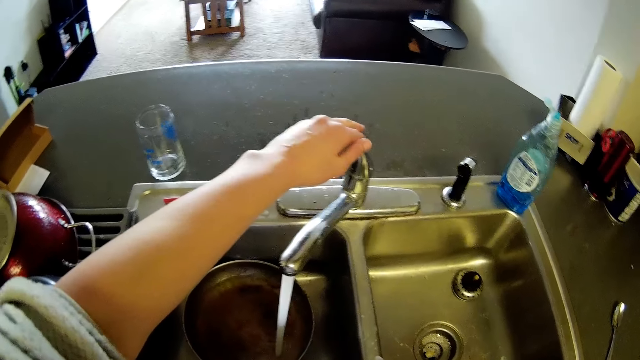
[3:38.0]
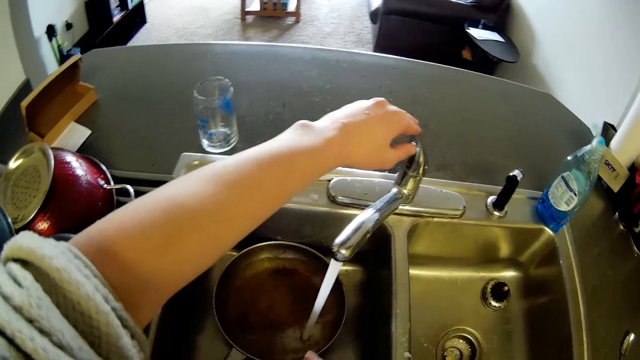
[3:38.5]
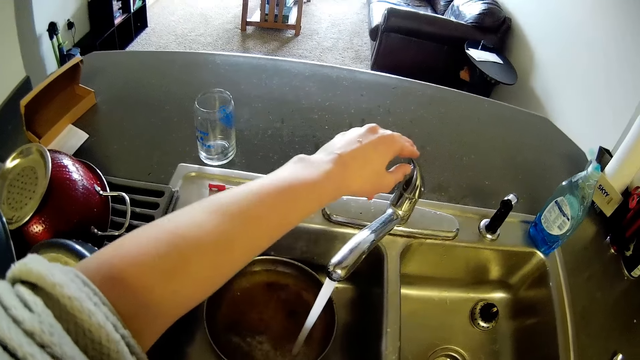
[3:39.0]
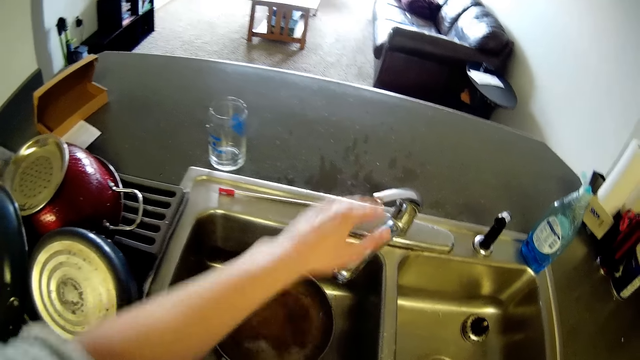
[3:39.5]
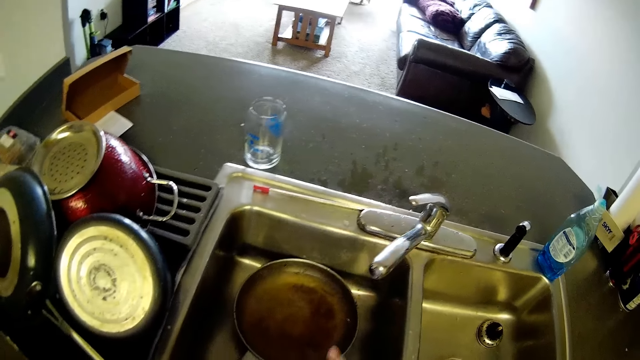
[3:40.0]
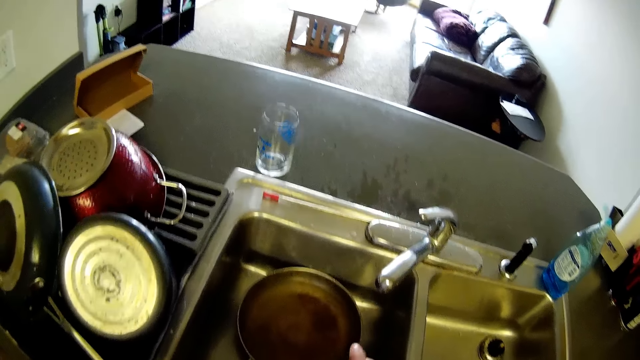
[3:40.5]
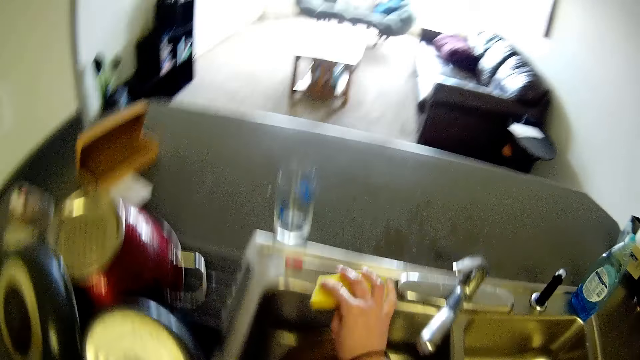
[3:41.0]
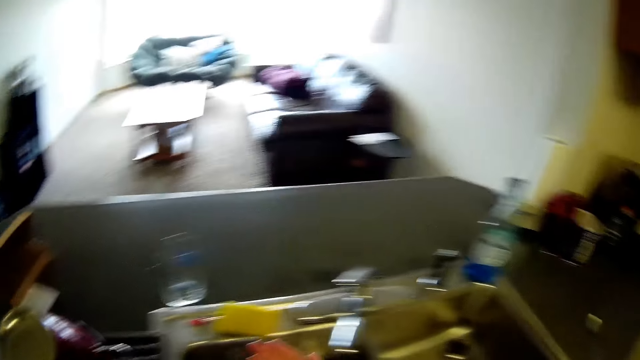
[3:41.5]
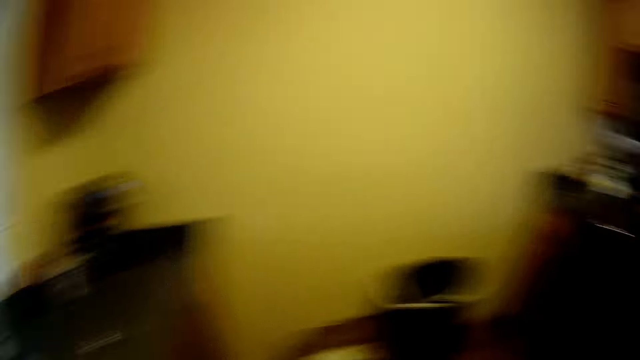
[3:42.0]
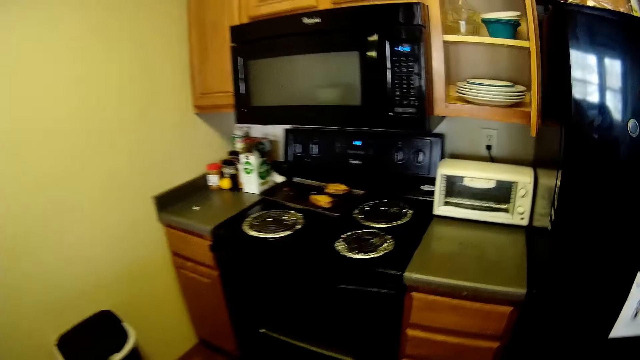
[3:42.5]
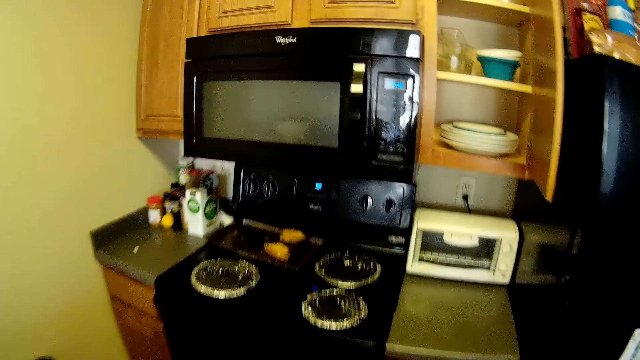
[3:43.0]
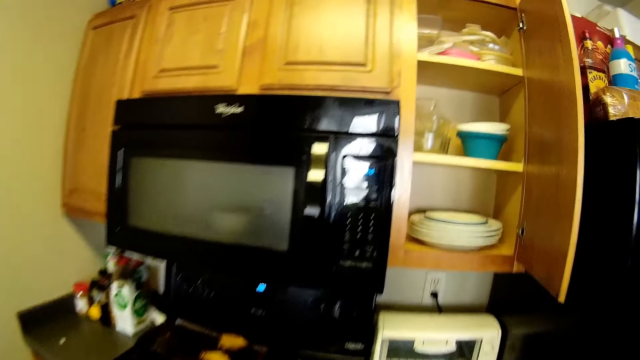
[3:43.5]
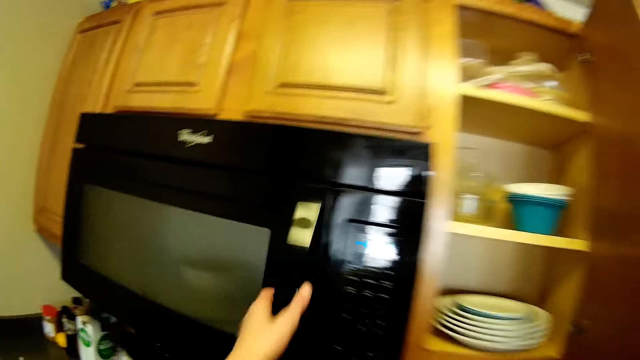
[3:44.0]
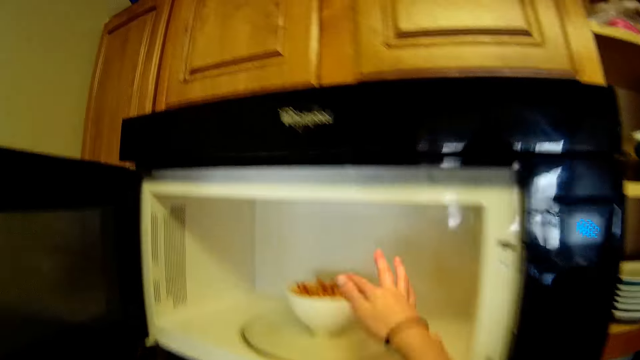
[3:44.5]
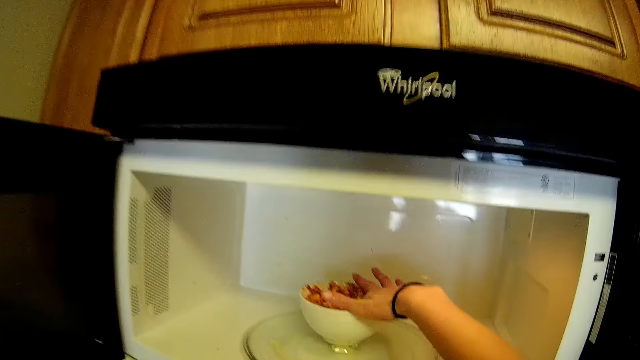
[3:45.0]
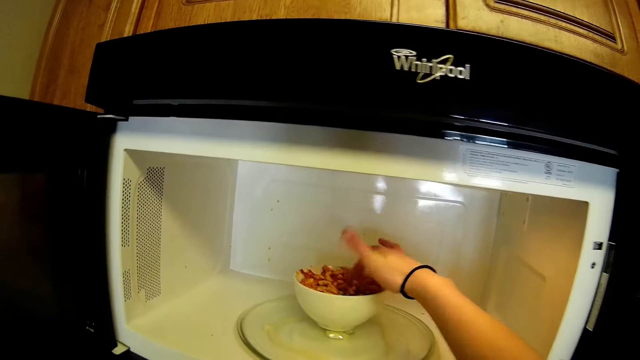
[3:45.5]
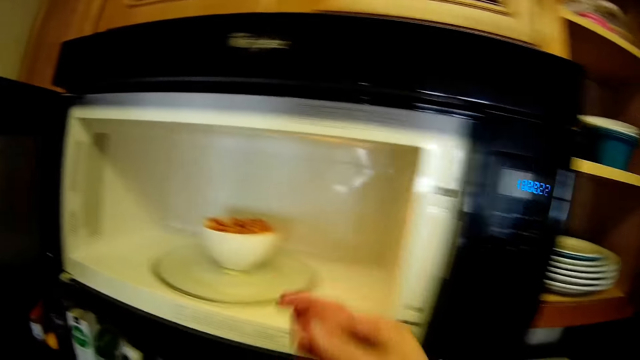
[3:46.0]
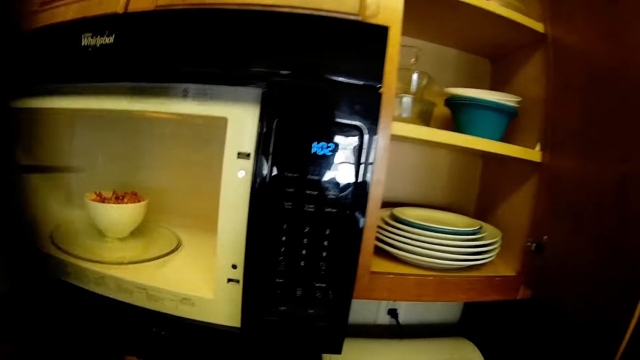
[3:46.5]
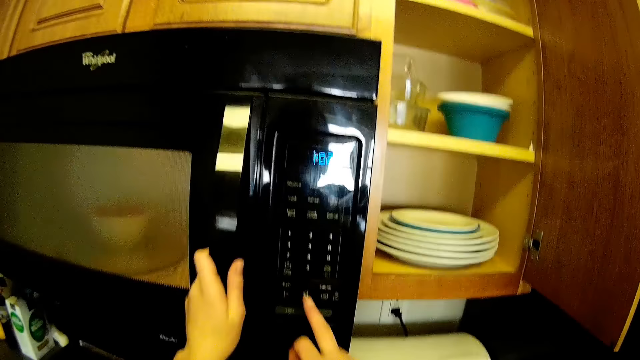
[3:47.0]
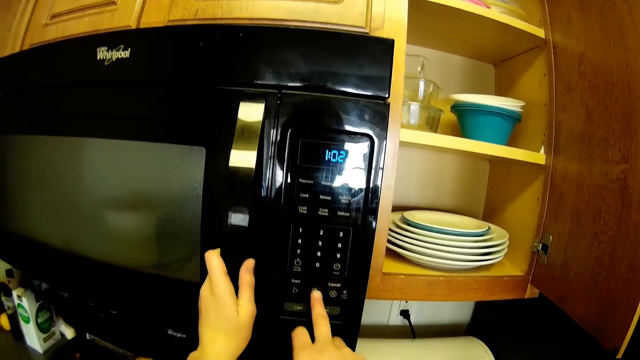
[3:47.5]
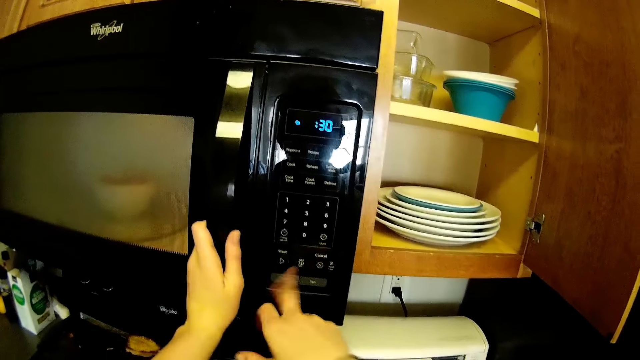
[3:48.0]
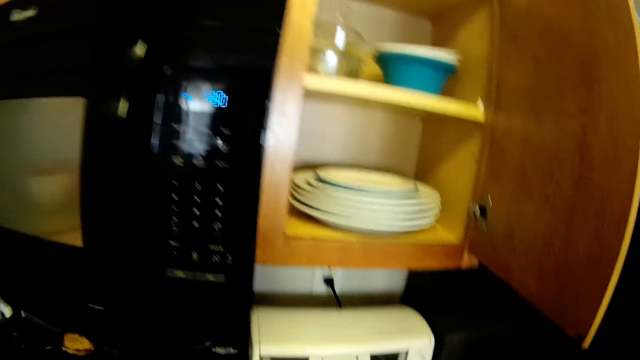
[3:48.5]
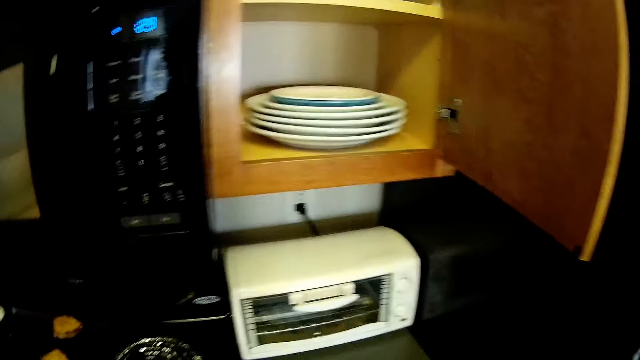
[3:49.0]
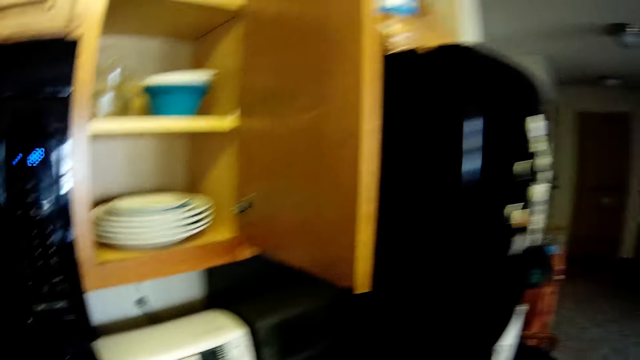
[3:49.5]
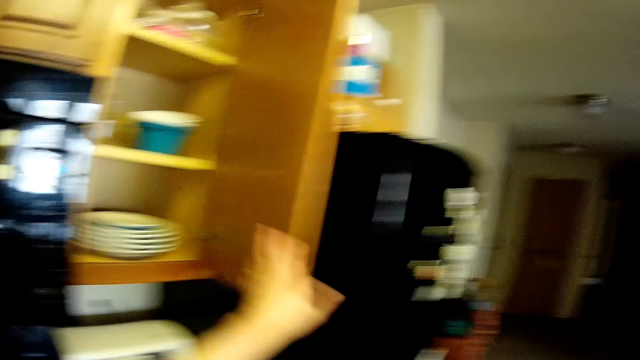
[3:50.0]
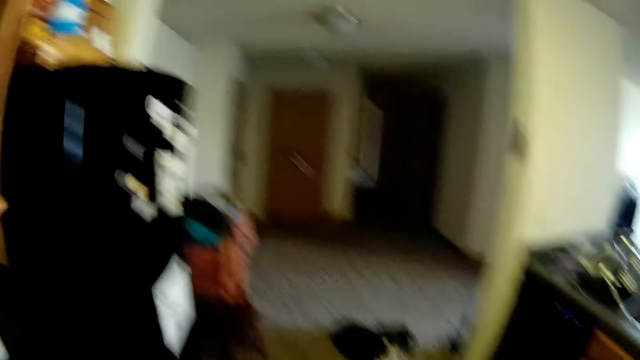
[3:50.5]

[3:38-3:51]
The camera wearer closes the tap water. They drop the foam on the sink. They open the microwave, check the food in the microwave and close the microwave. They operate the microwave.

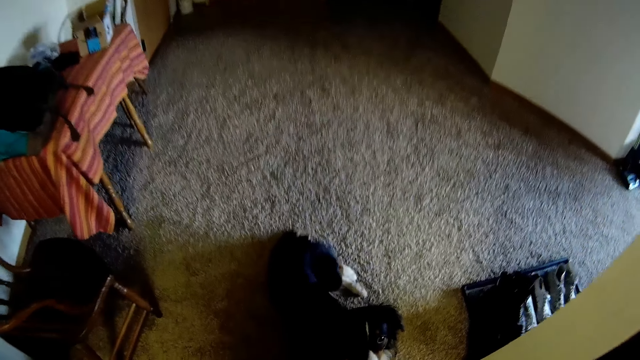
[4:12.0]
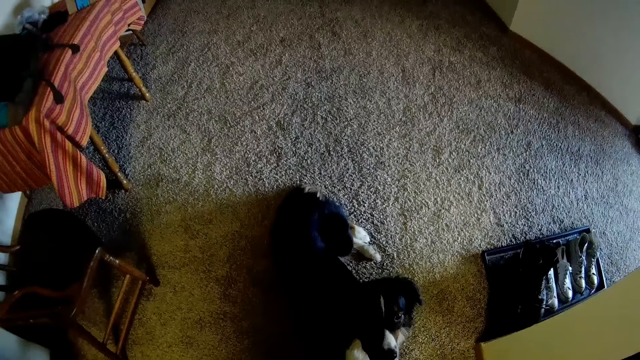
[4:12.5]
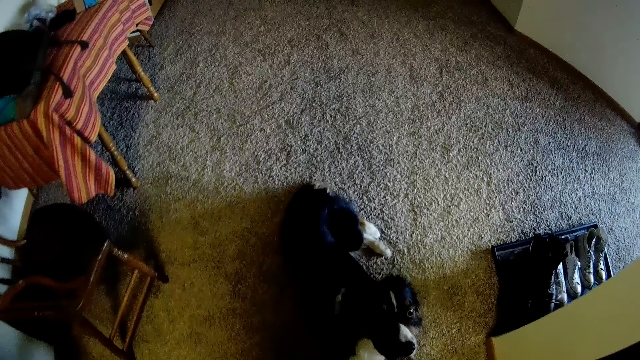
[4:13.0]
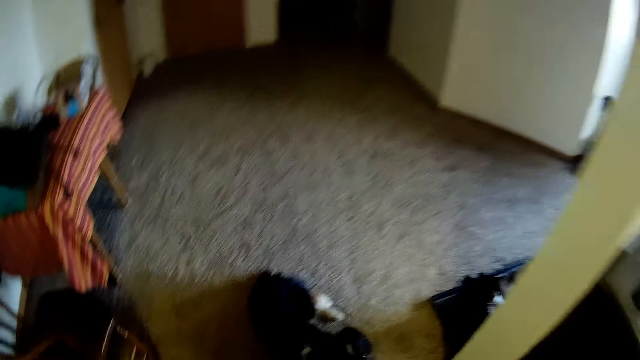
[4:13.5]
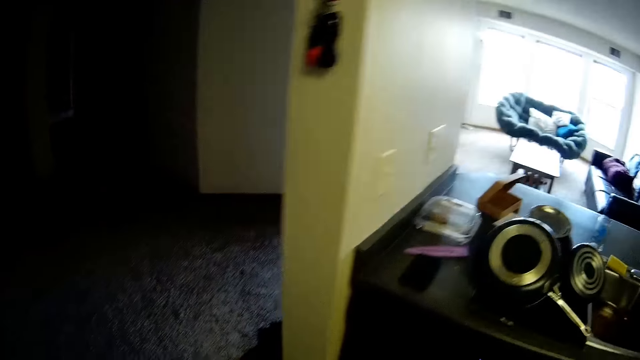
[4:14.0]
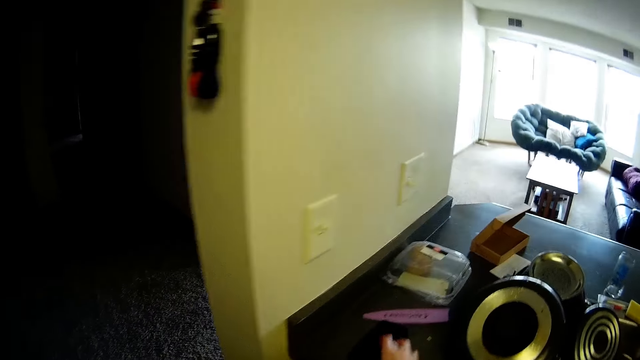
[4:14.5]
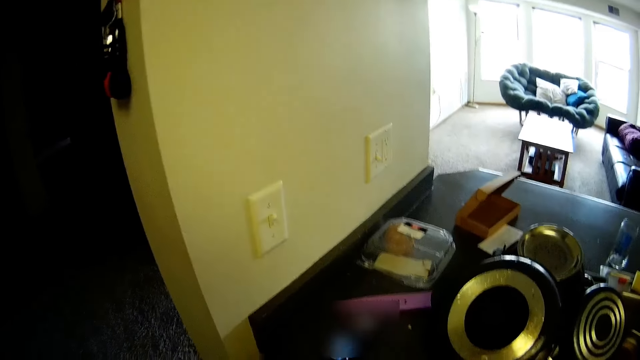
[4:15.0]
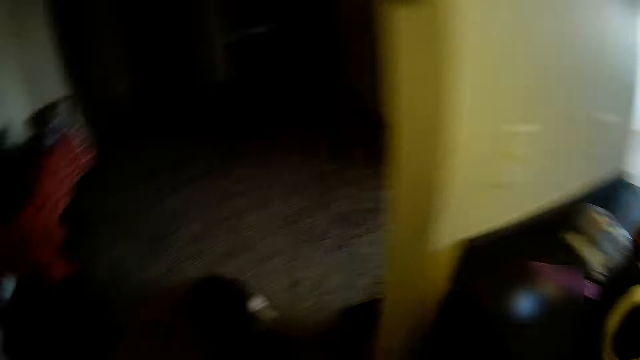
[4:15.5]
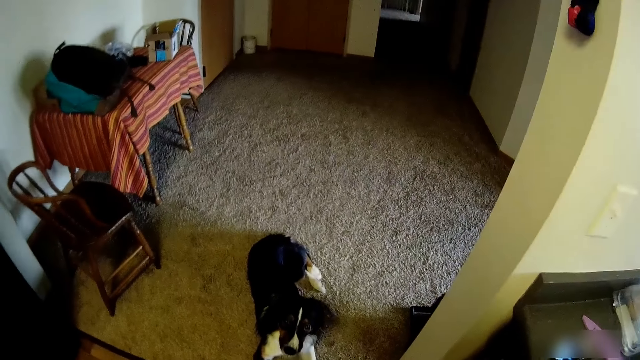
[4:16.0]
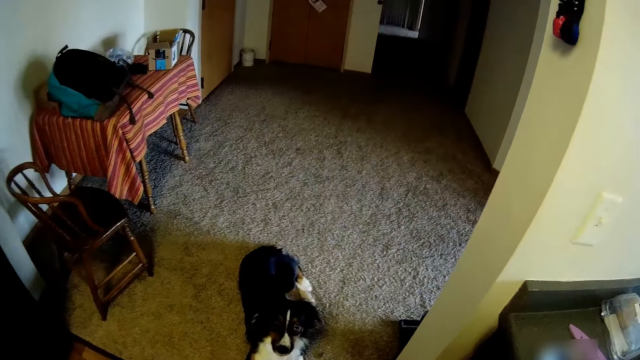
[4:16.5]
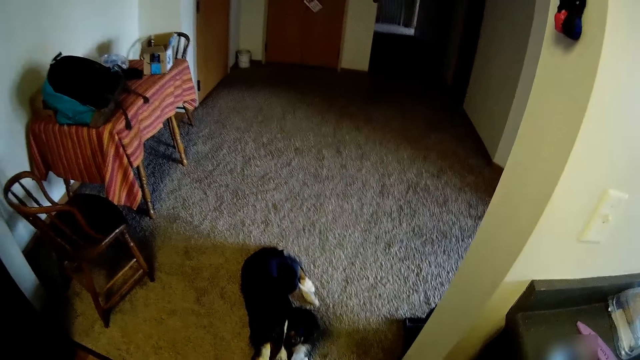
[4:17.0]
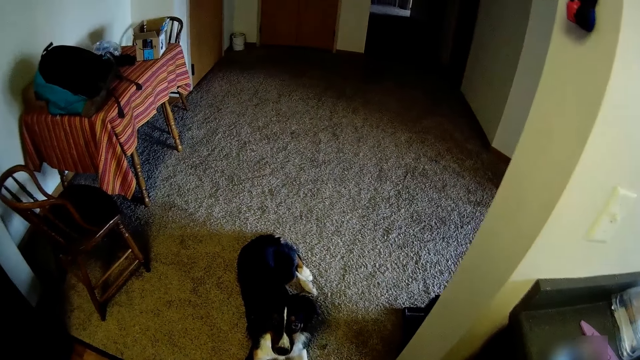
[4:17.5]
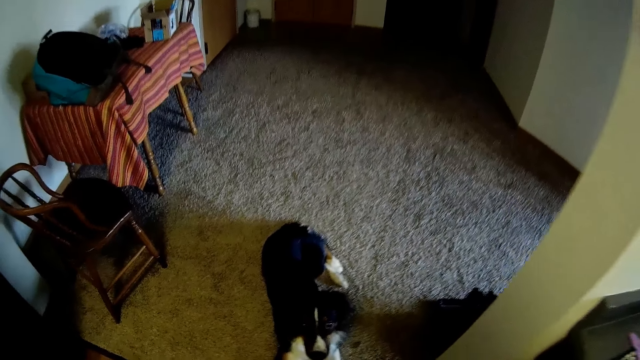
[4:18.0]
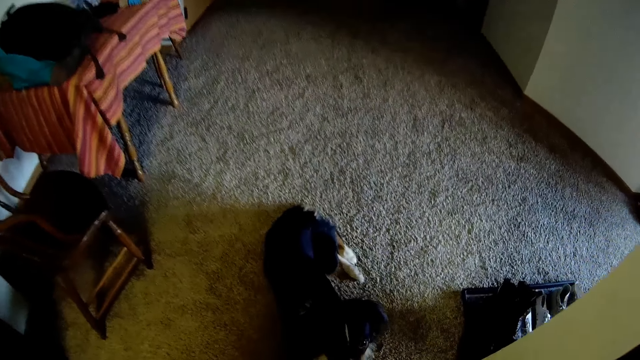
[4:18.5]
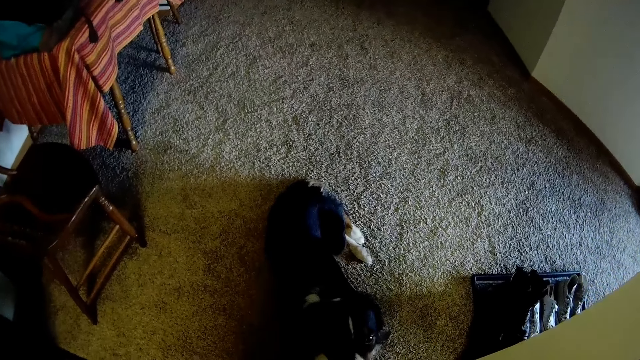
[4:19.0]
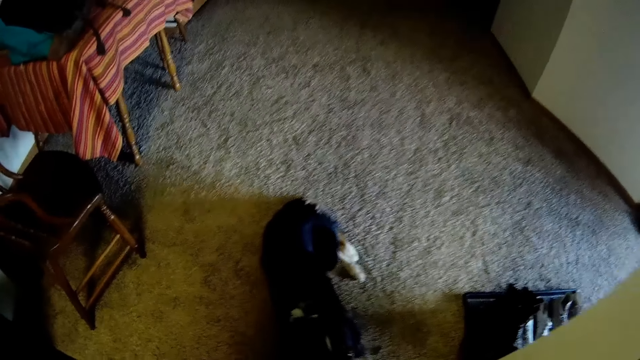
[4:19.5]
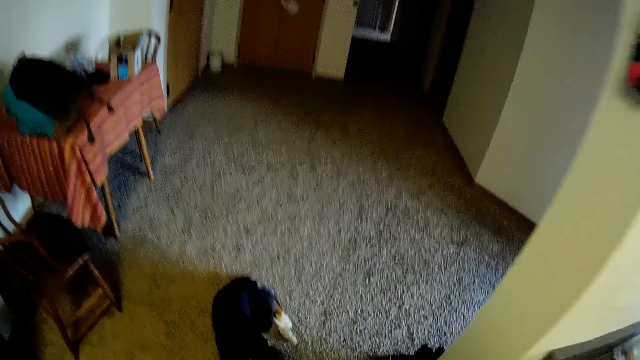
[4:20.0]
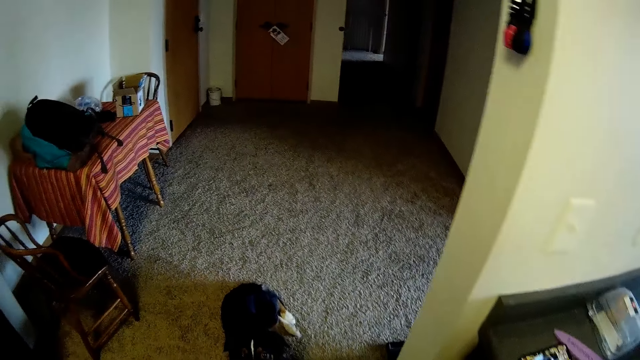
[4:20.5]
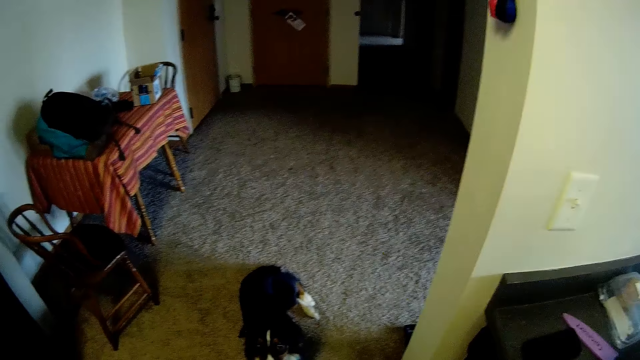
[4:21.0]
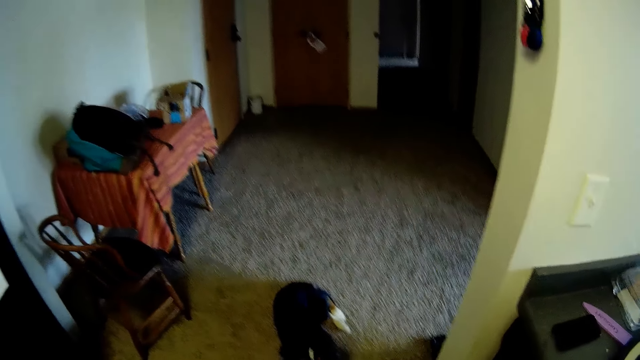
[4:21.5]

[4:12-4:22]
The camera wearer looks at the dog.
